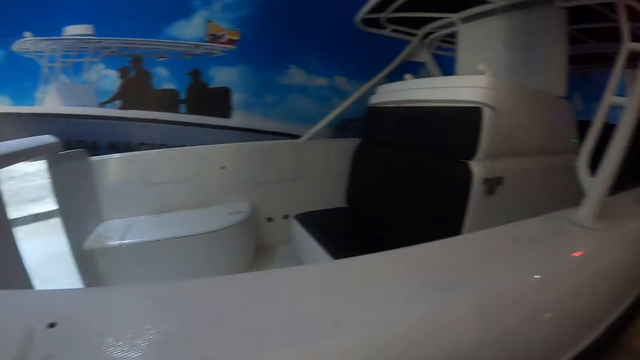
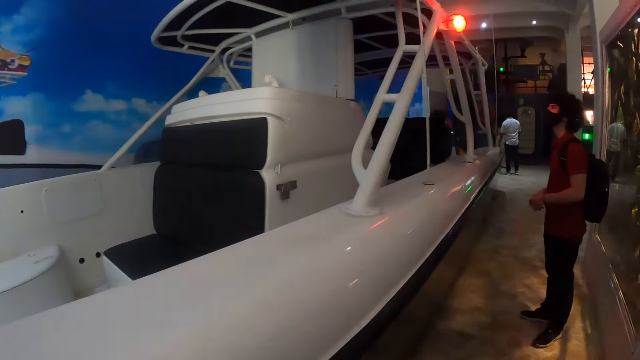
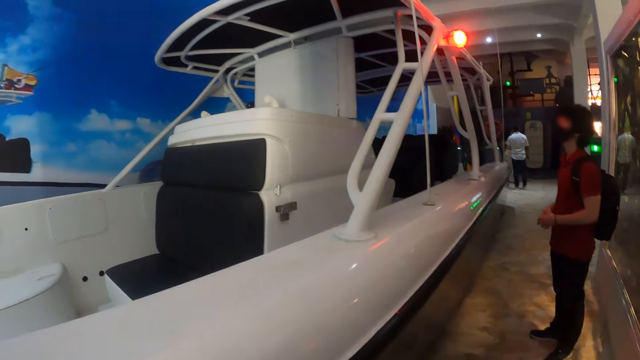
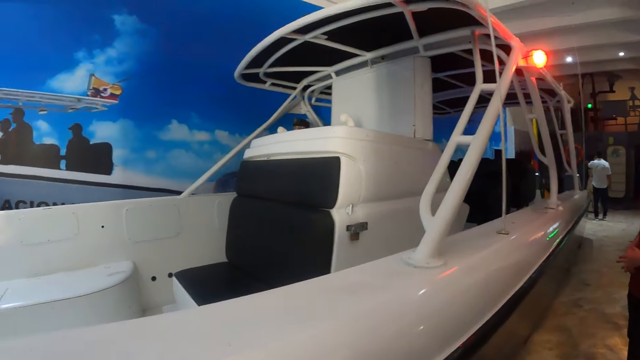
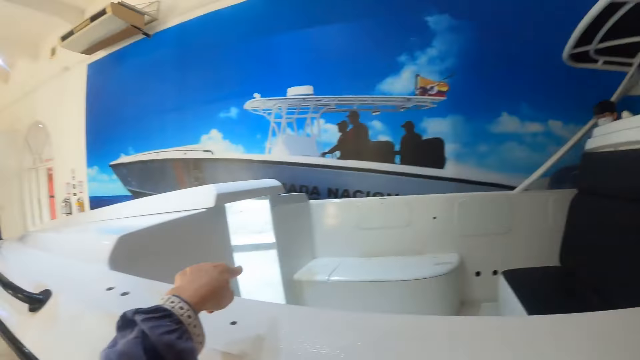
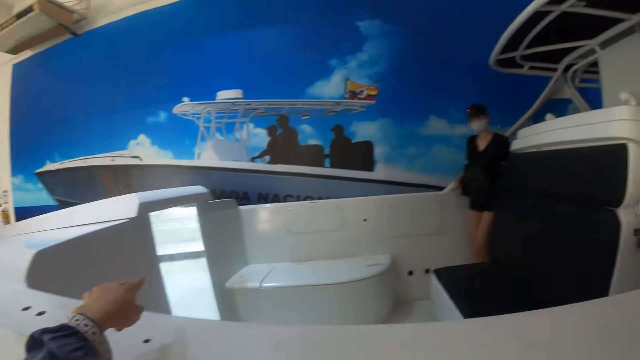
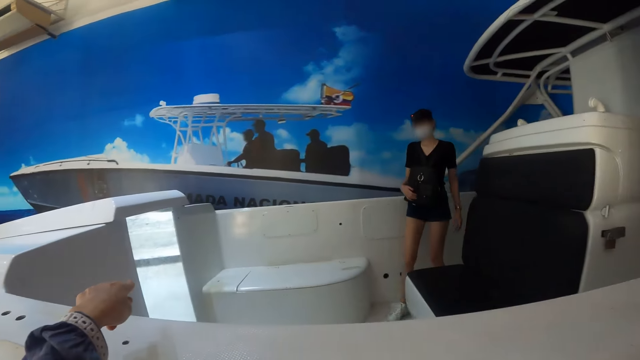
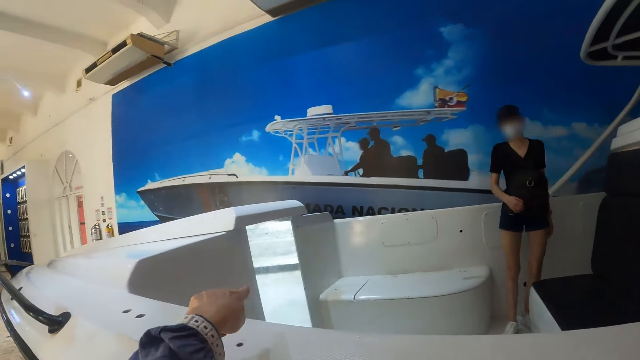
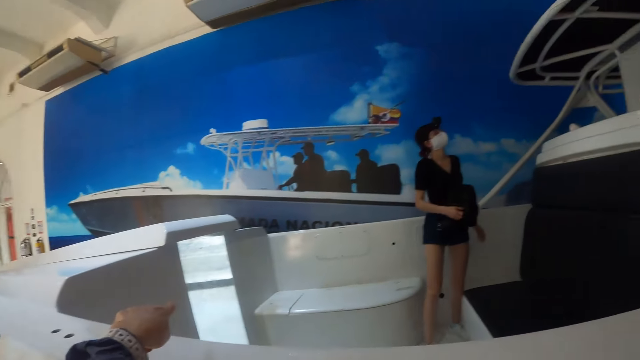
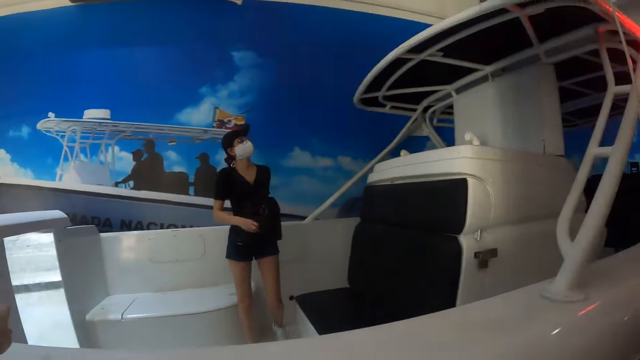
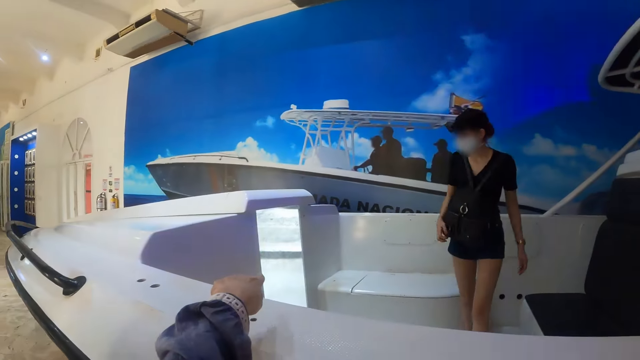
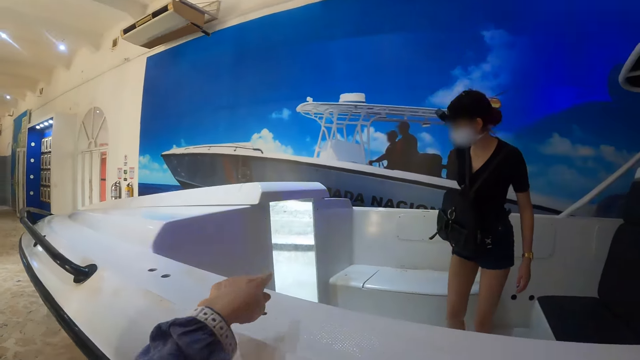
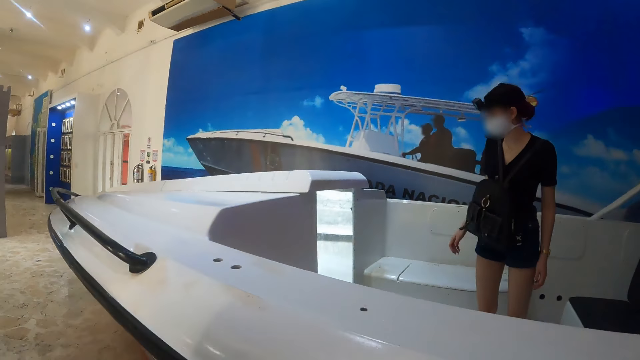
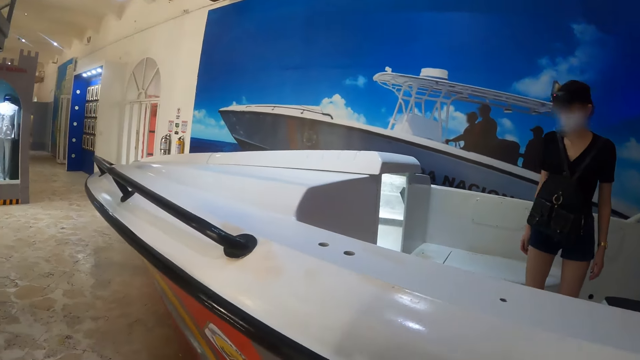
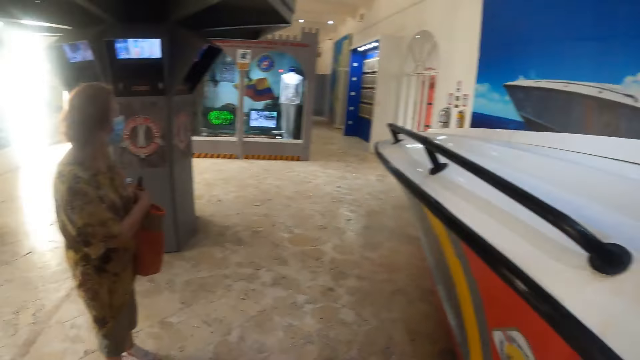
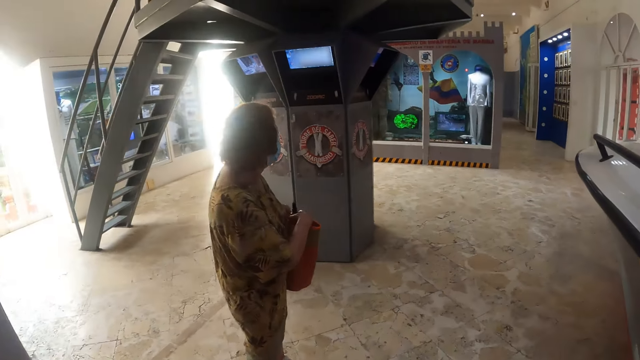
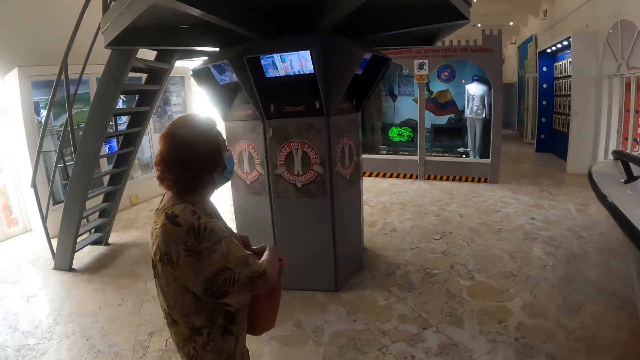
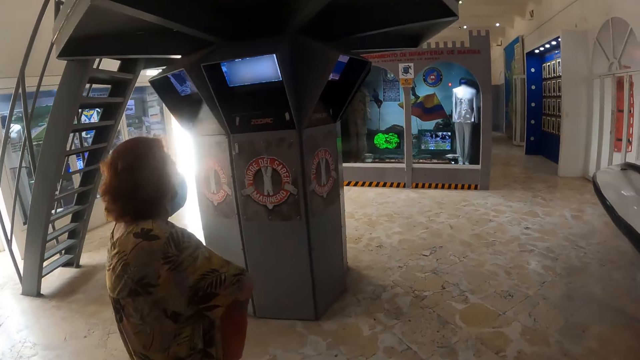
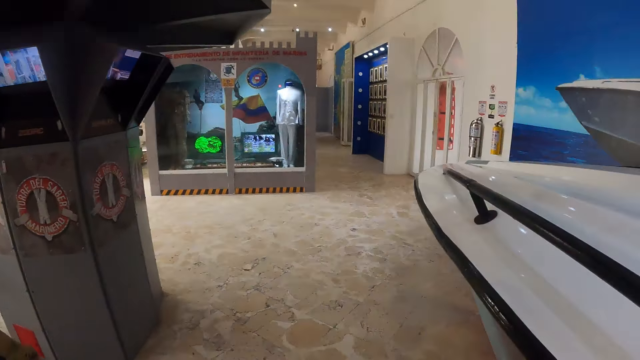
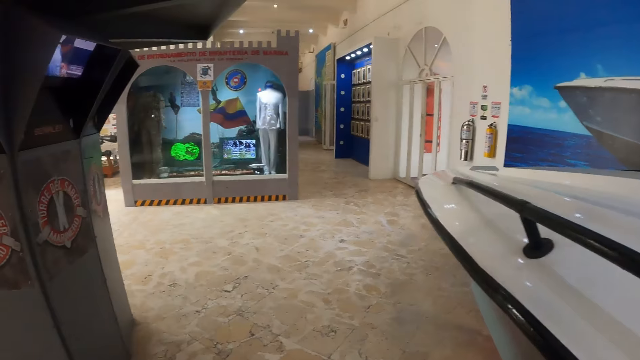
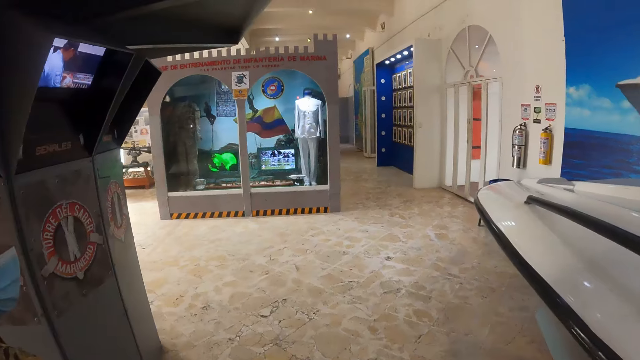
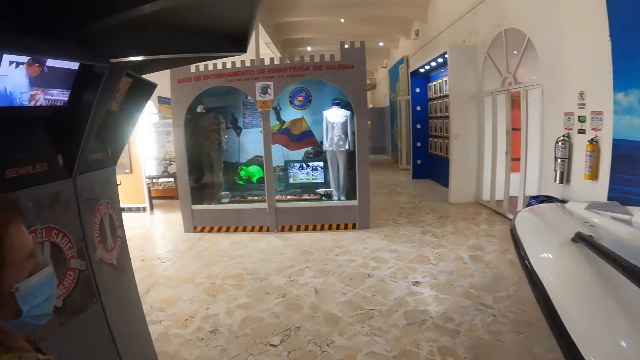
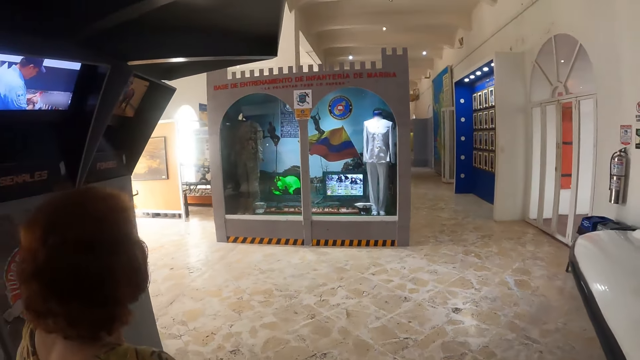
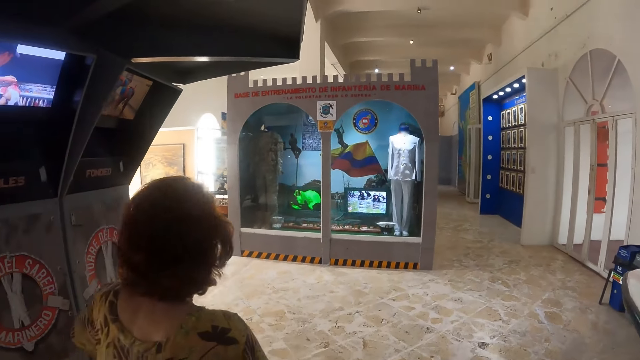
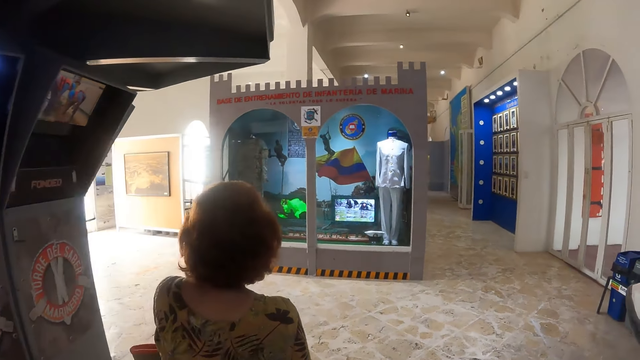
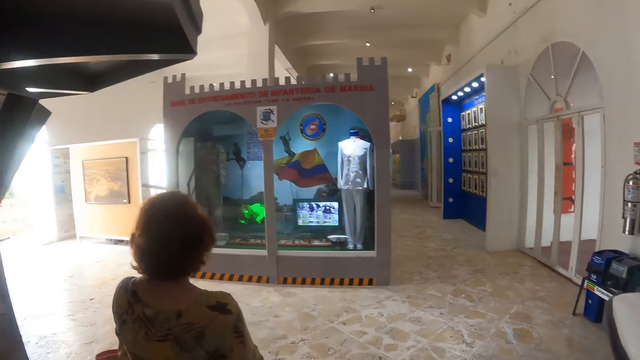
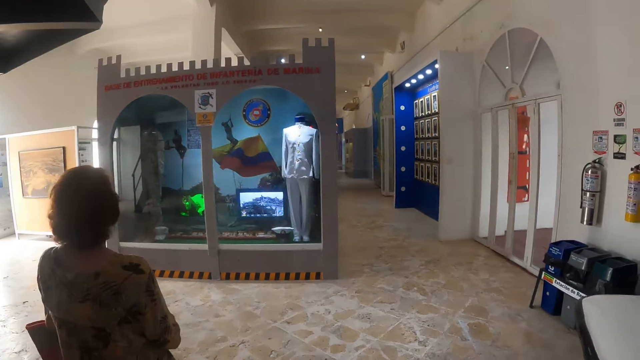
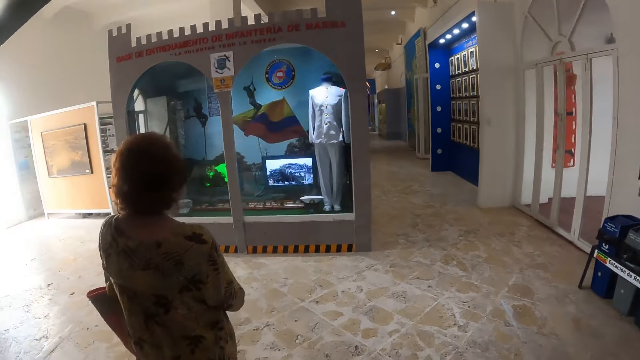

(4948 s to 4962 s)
The camera wearer points at the boat. They hold on the boat. They look at a woman. They converse with the woman. They look around the building. They walk in the building.

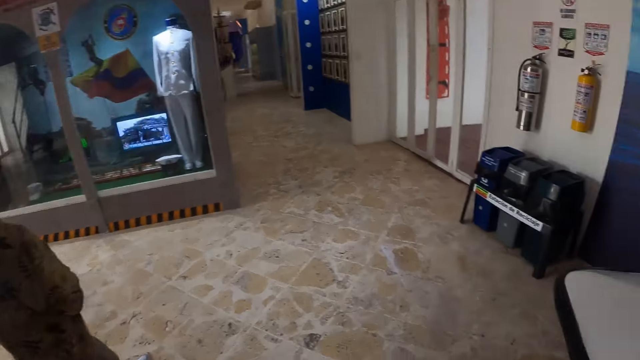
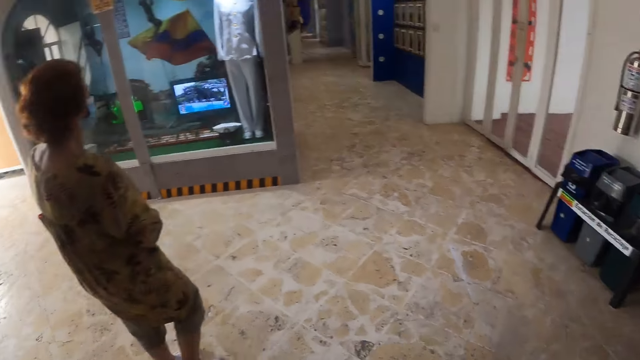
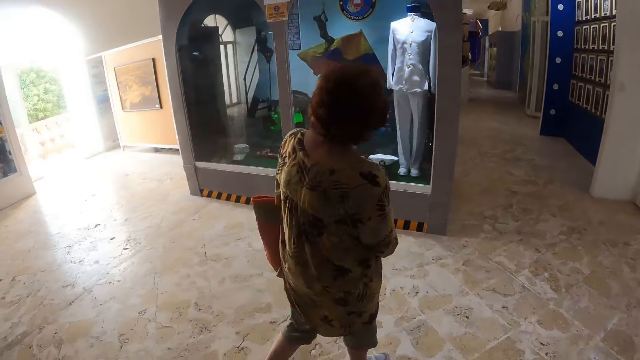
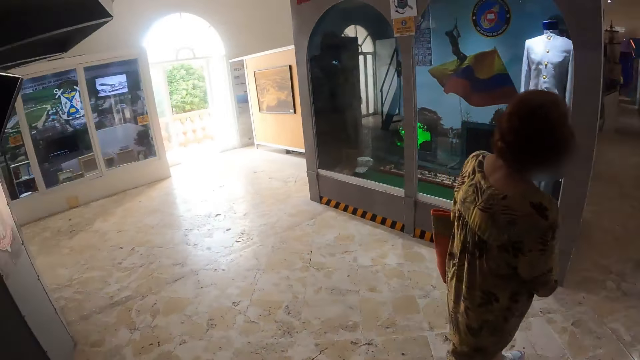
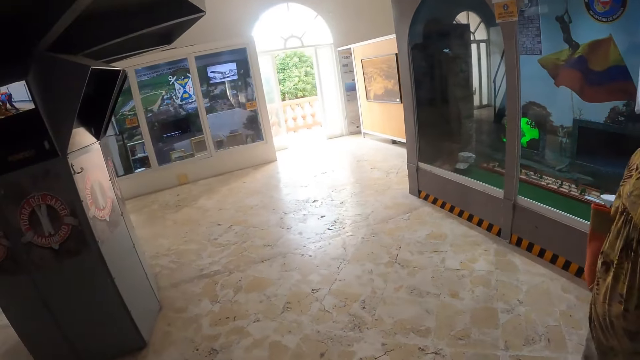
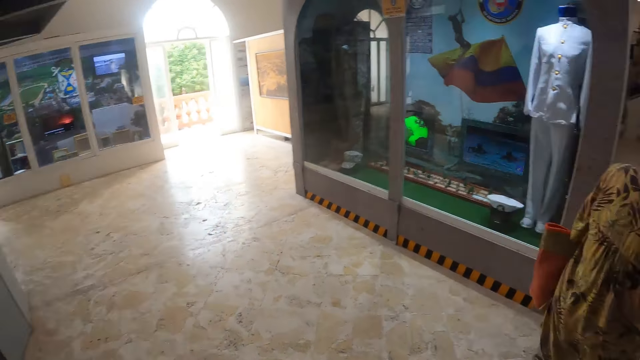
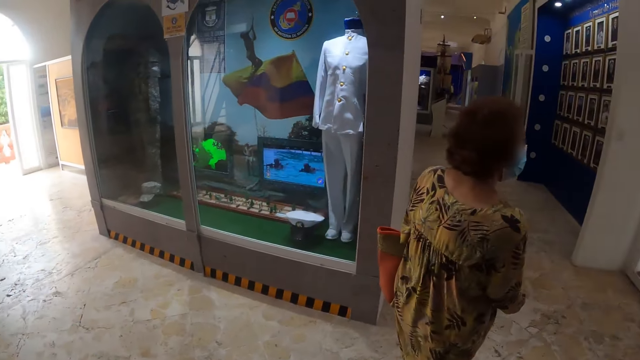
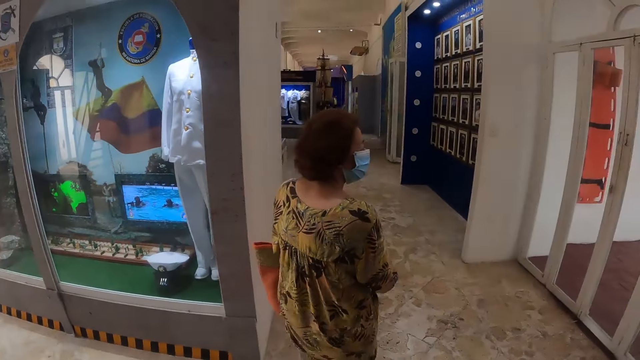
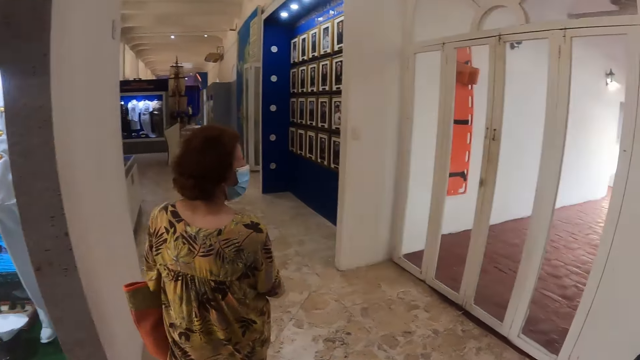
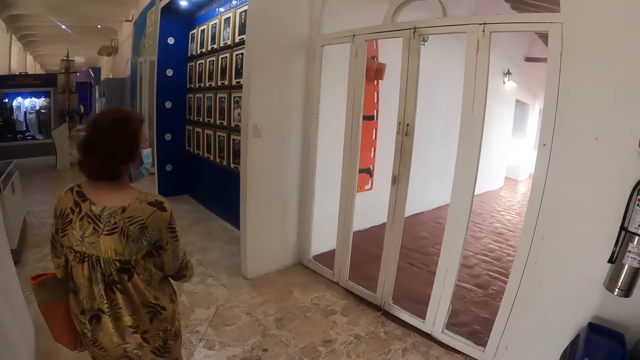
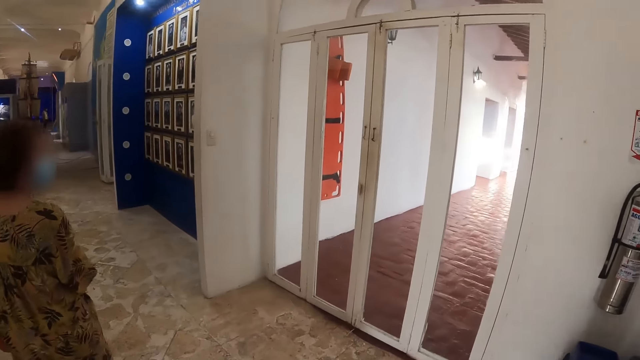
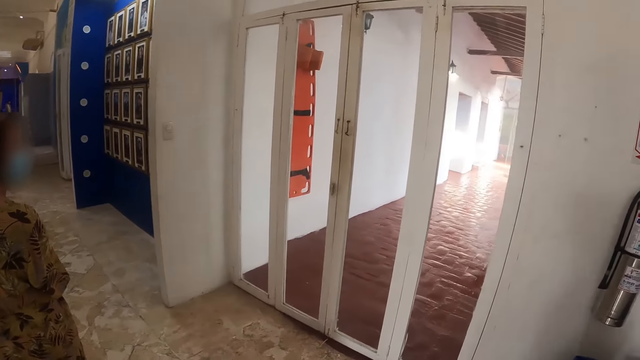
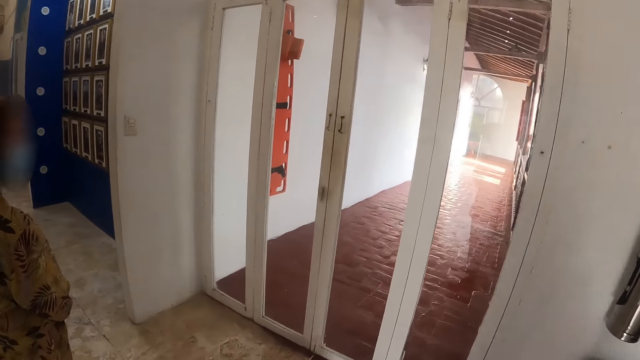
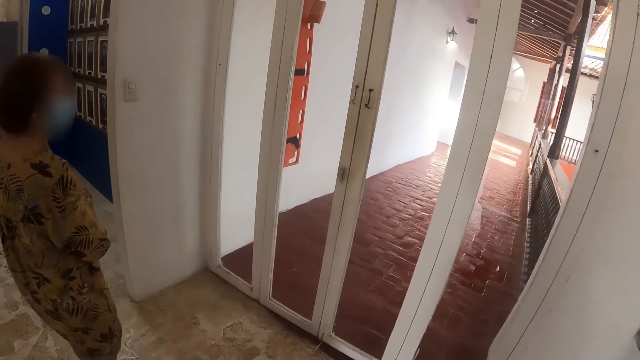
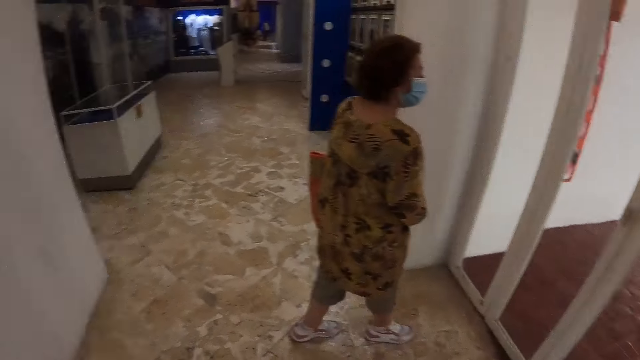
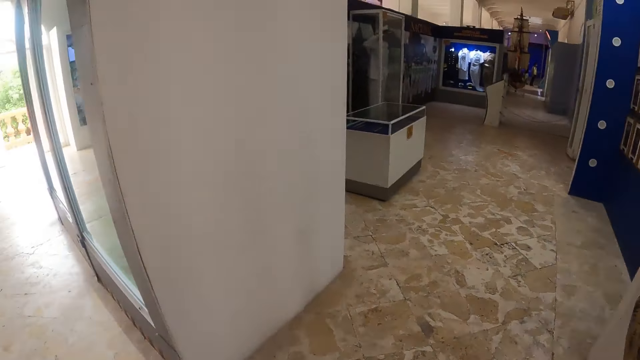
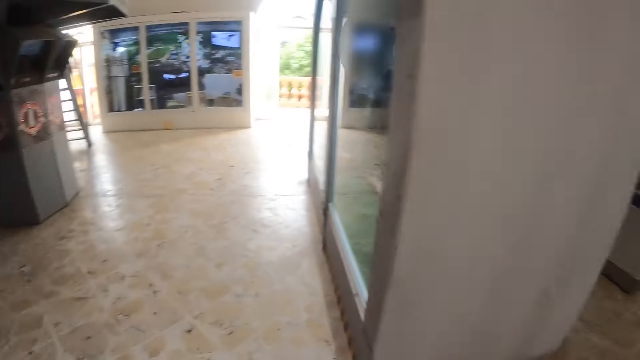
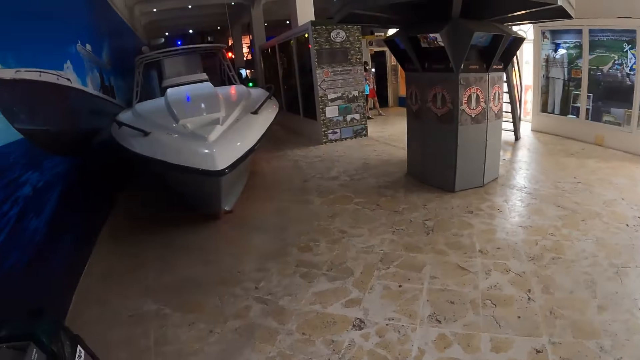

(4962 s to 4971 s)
The camera wearer looks around. They walk in the building. They look around.
